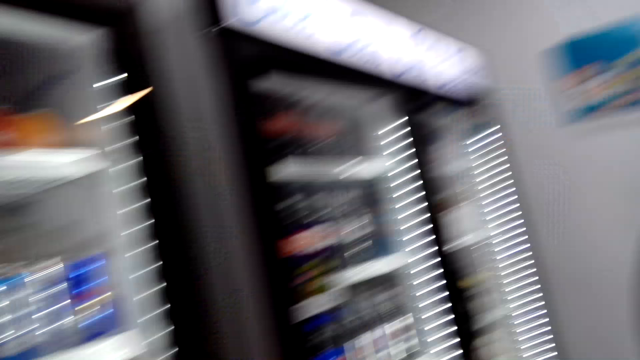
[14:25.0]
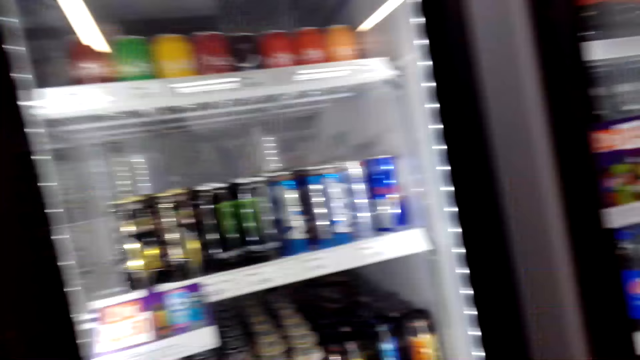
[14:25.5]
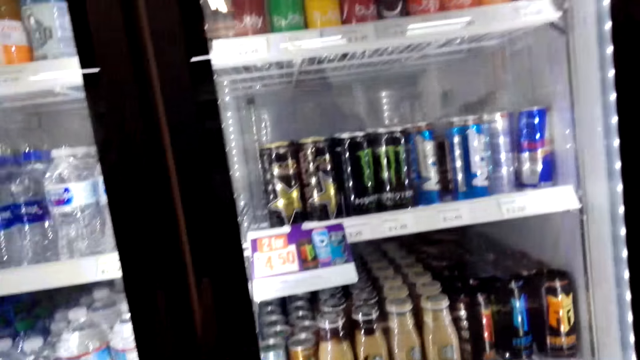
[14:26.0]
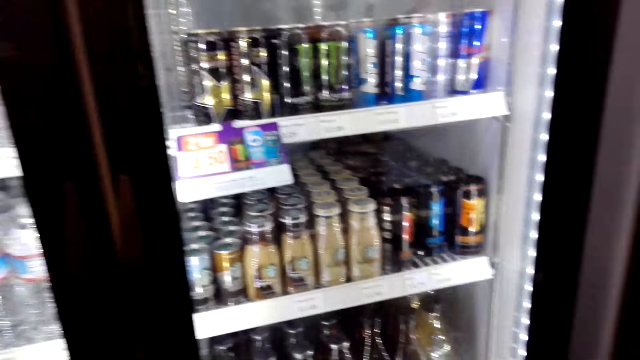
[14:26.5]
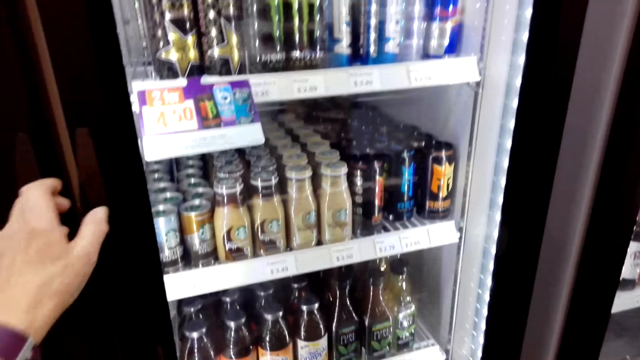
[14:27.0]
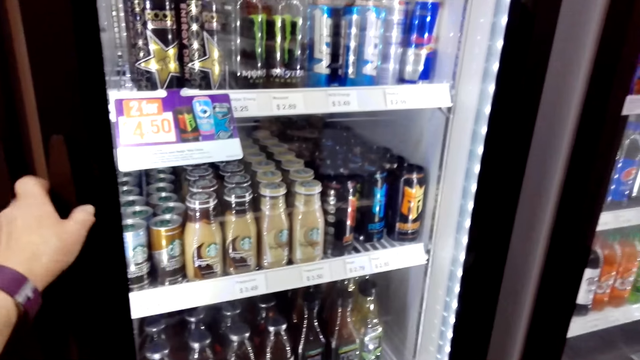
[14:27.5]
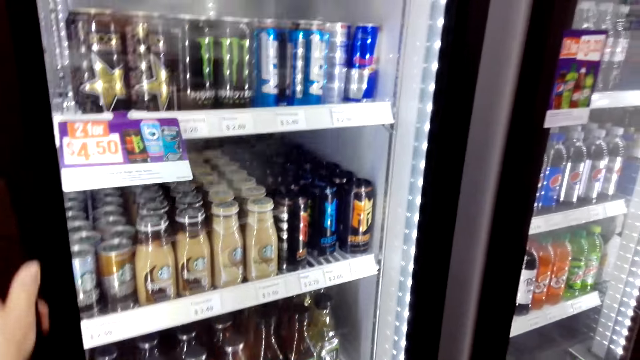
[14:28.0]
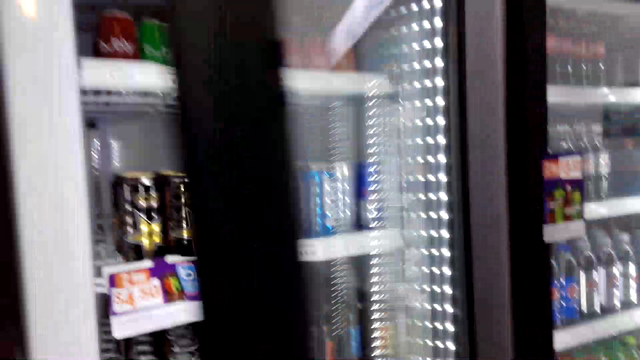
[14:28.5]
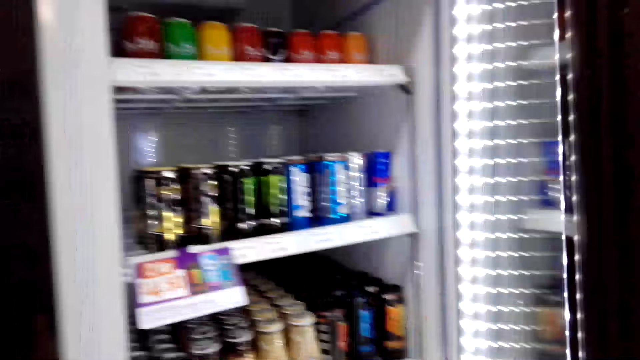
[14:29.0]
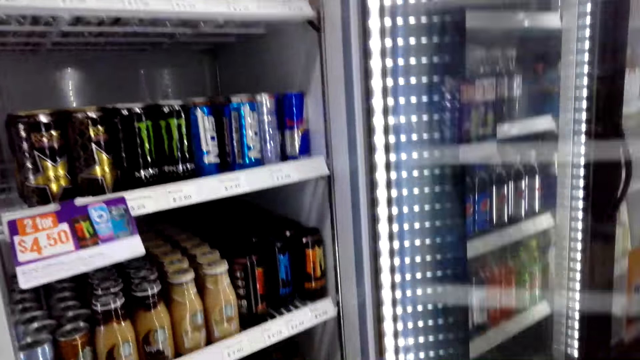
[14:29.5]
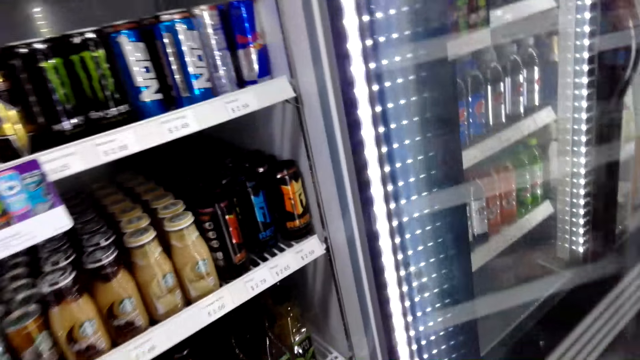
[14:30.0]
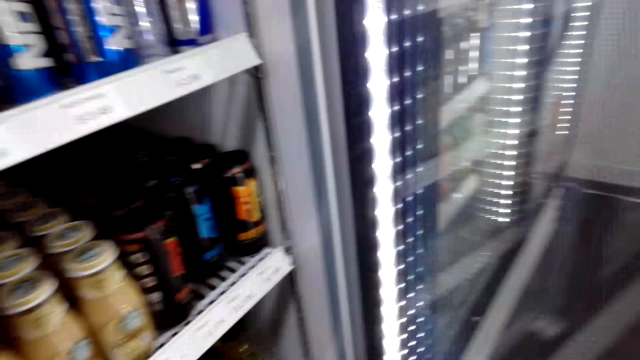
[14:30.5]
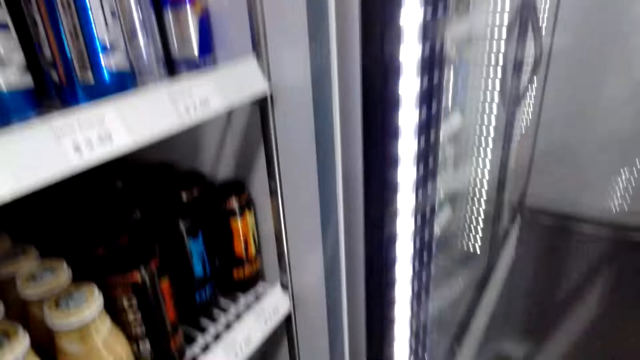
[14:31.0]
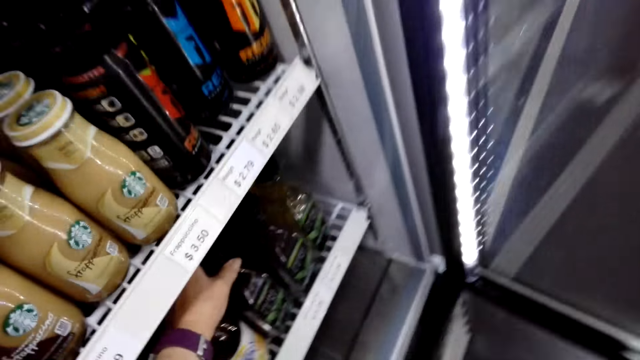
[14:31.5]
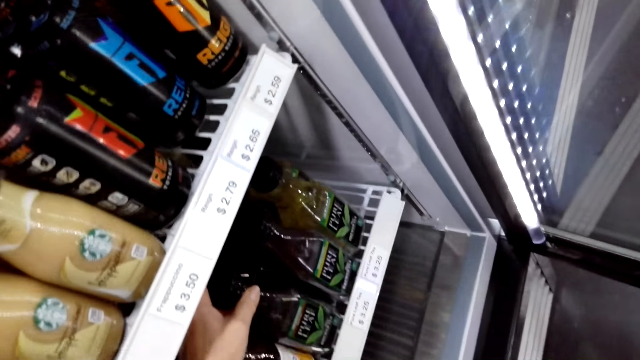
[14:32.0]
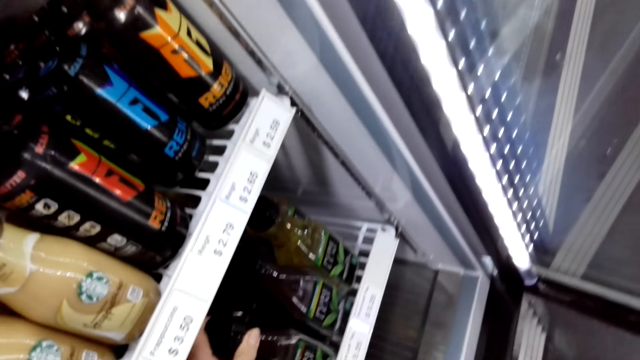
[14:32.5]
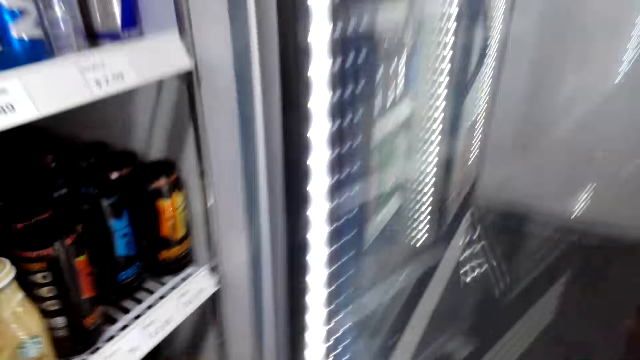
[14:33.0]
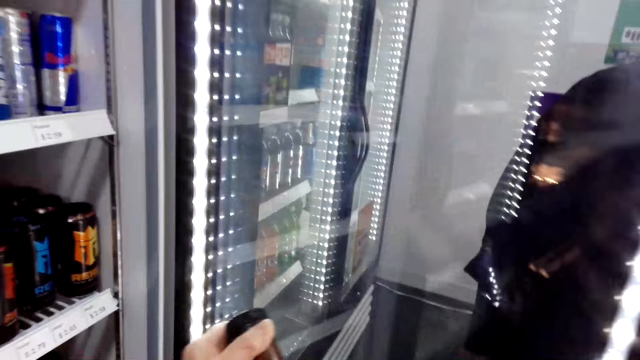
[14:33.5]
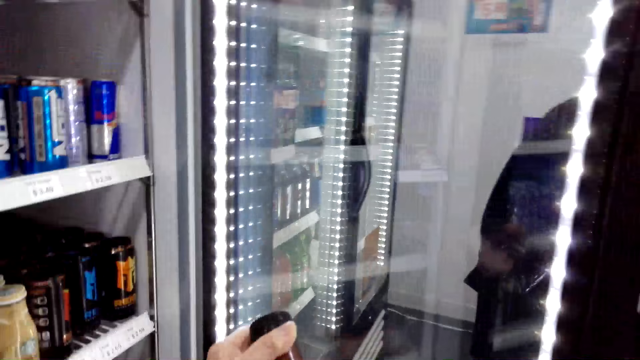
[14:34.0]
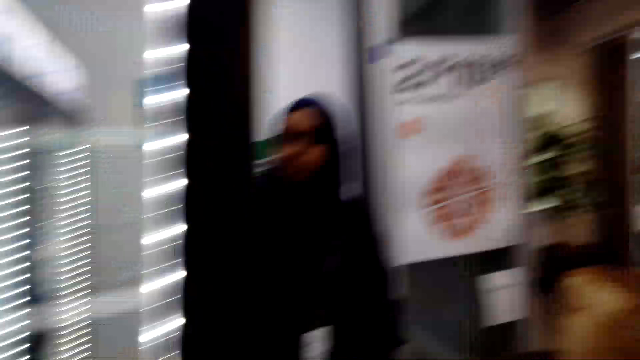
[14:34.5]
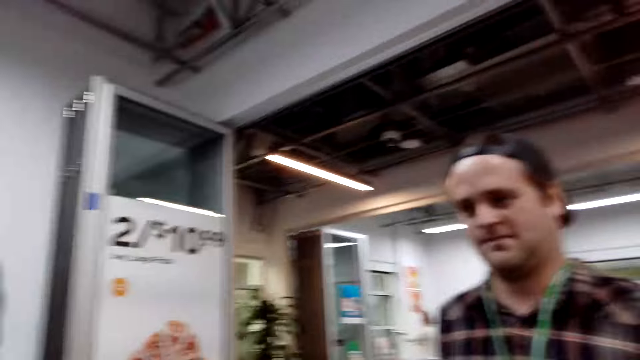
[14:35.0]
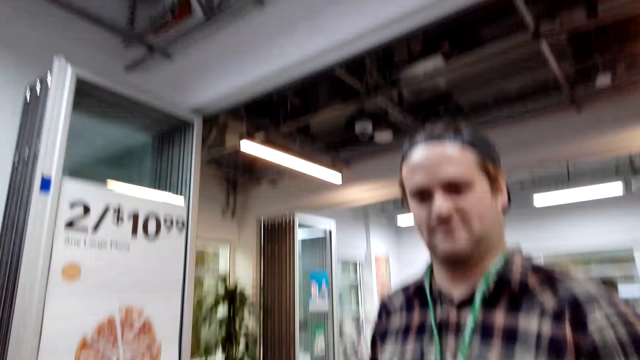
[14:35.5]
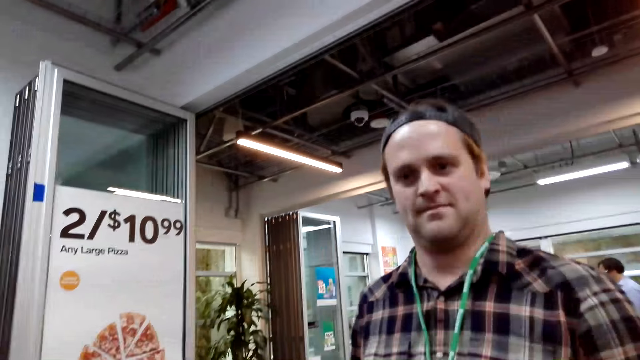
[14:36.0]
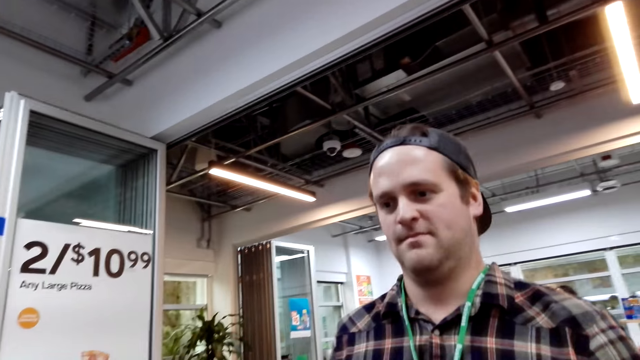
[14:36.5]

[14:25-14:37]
The camera wearer opens the fridge. They pick up the drink.

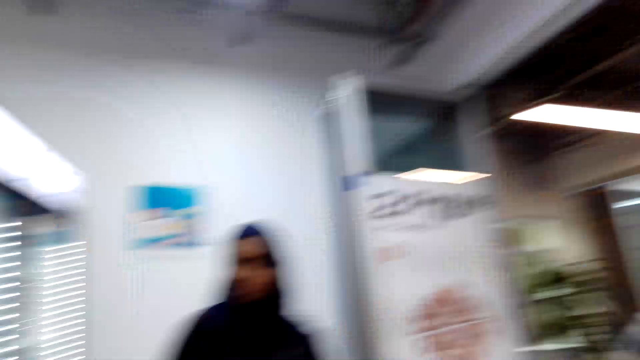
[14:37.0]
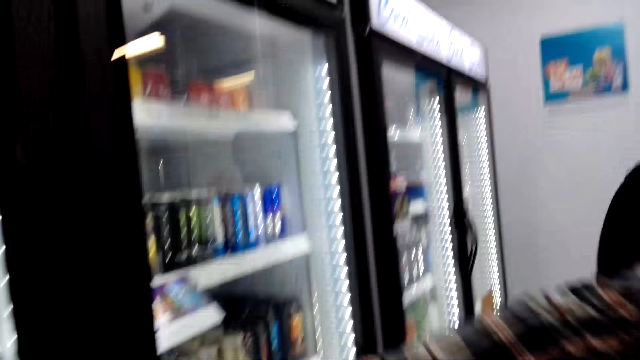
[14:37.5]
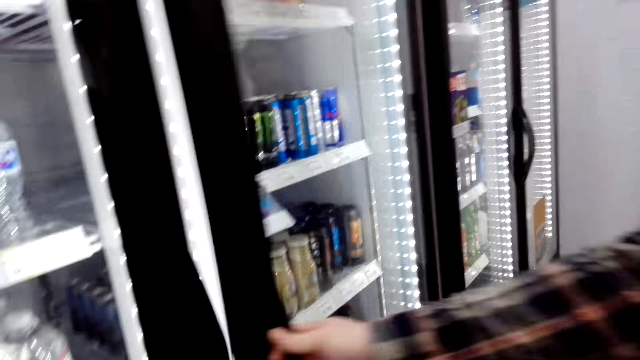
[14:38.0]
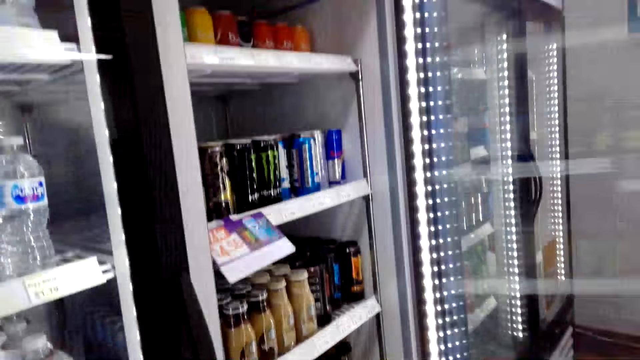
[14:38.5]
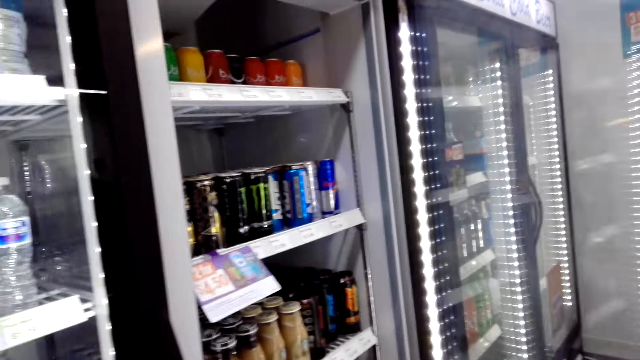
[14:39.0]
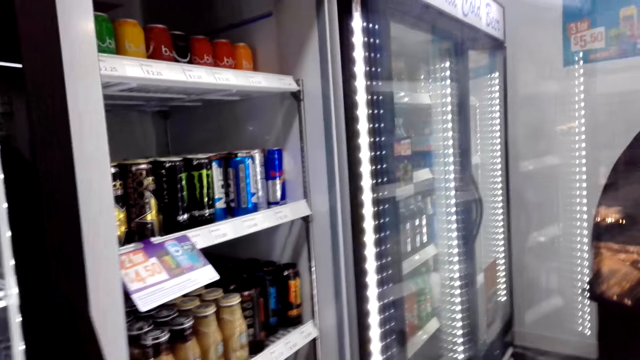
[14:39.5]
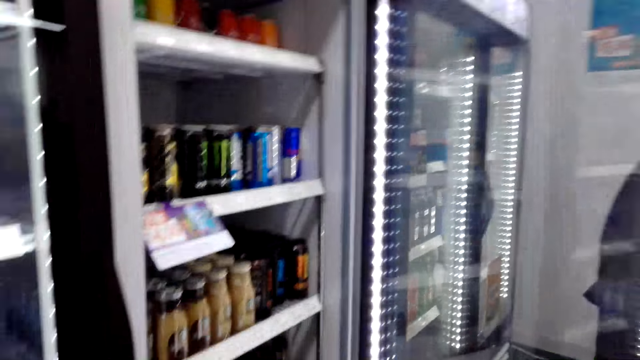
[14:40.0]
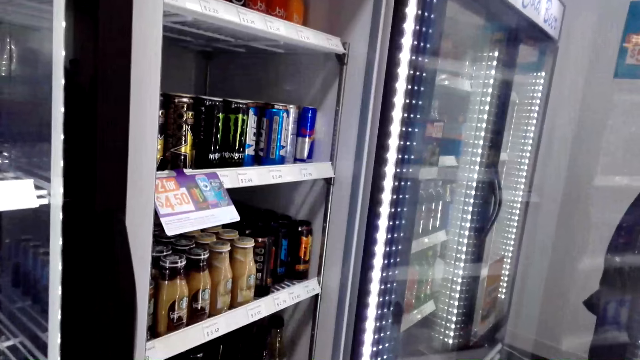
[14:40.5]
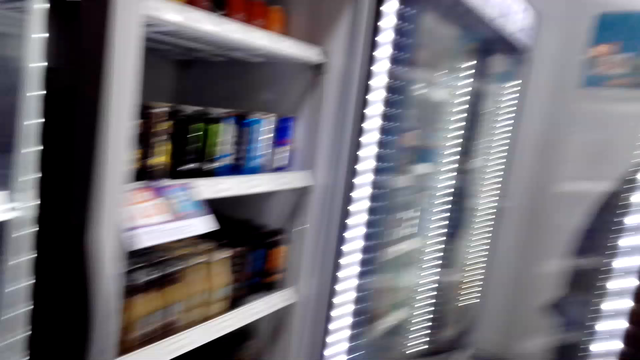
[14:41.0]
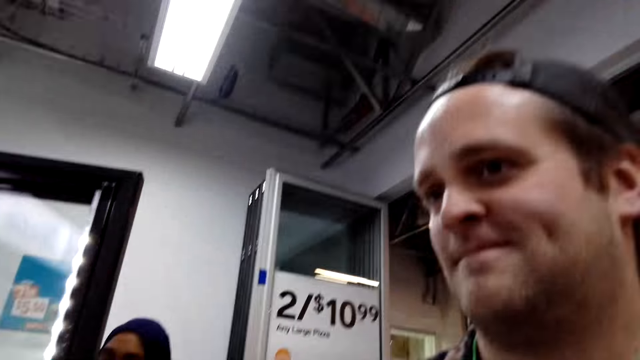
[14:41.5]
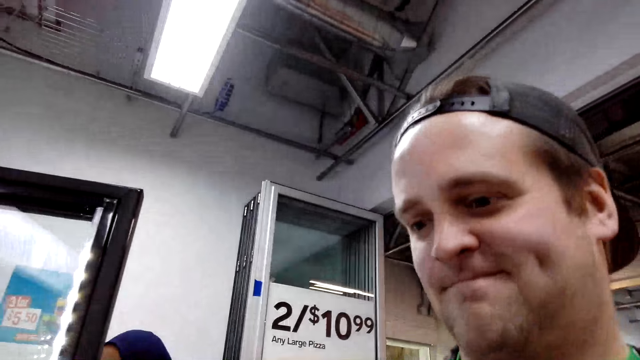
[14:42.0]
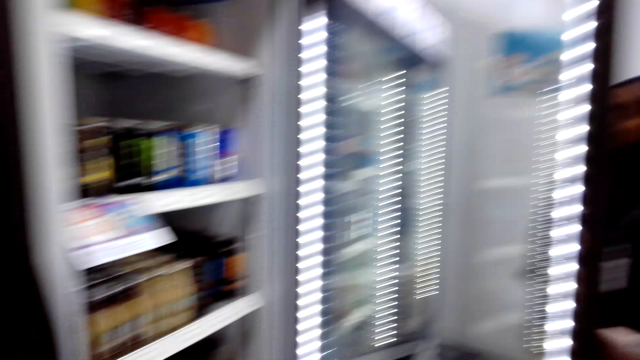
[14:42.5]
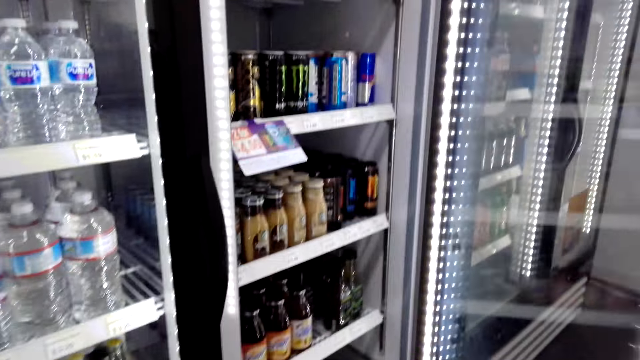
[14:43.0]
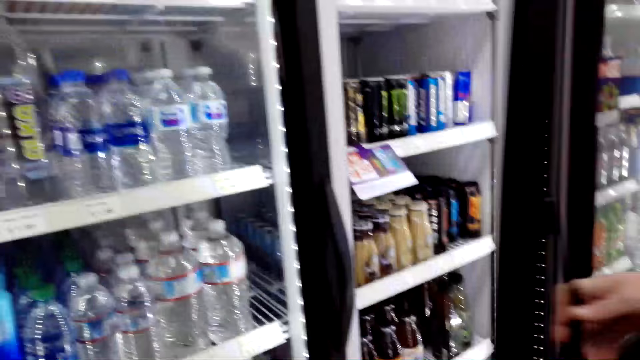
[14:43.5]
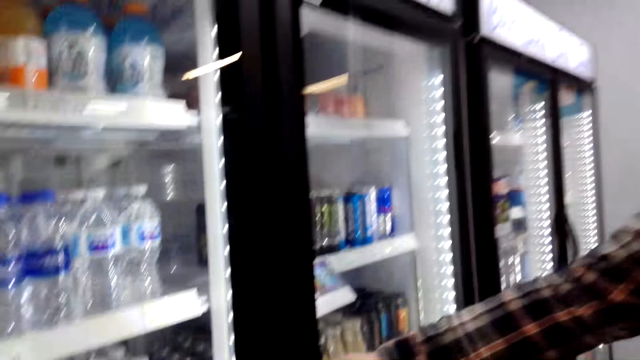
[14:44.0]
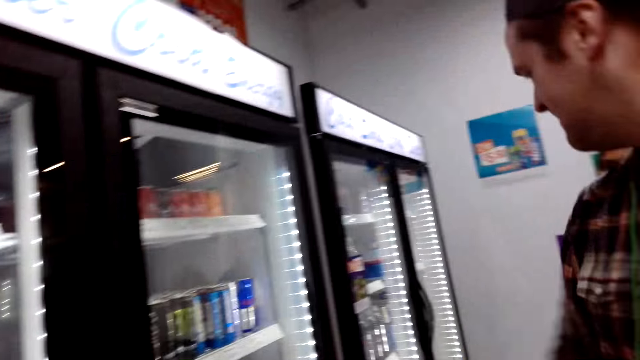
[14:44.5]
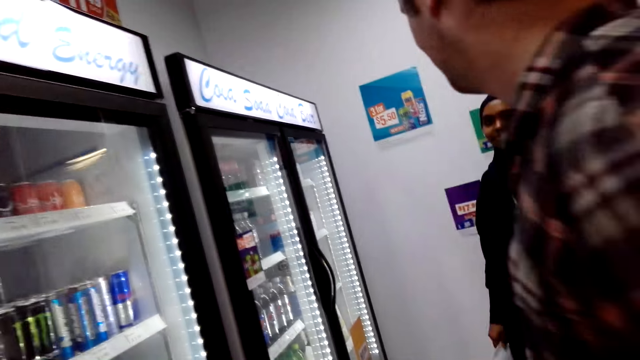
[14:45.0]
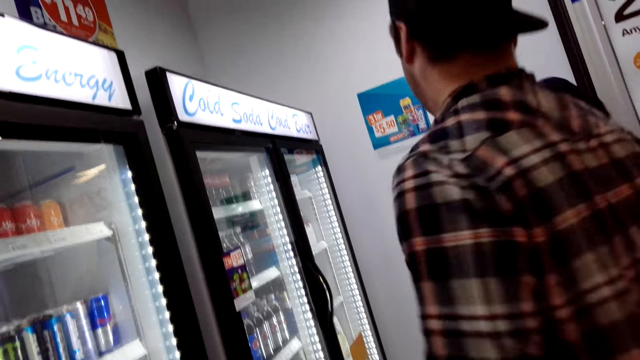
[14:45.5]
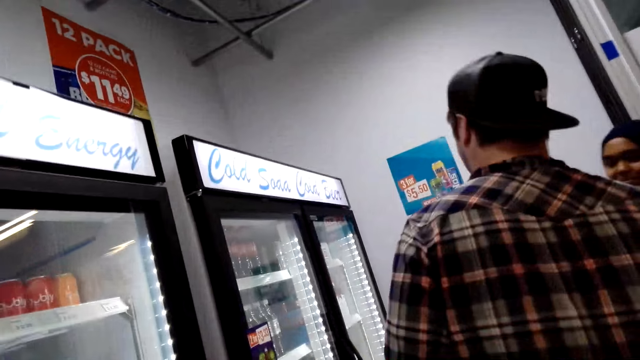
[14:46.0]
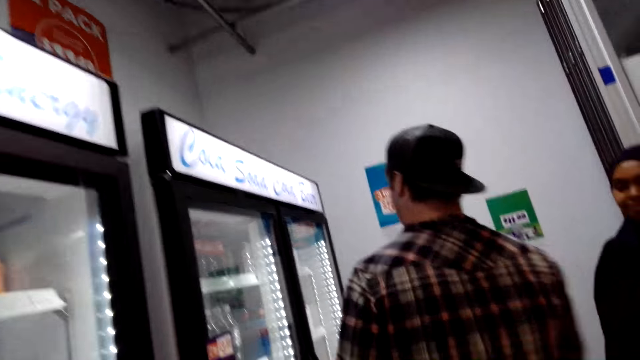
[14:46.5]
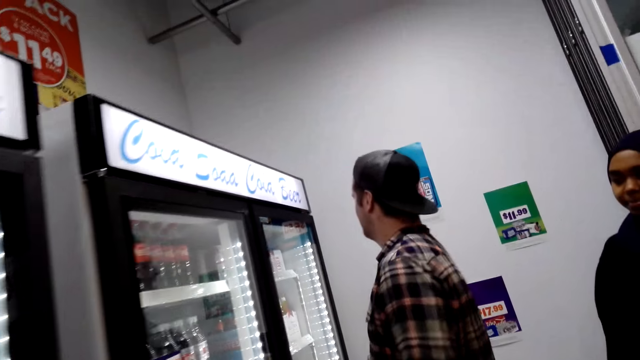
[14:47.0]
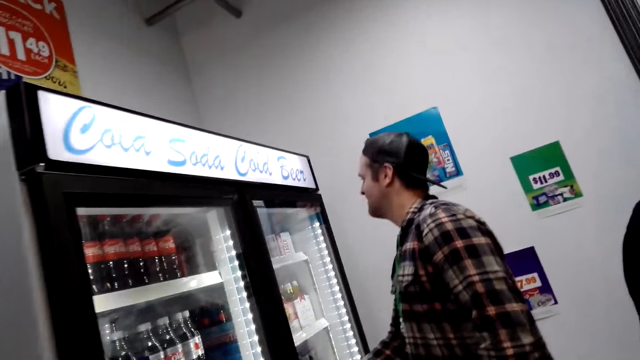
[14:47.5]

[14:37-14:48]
A man opens the fridge. The man closes the fridge.
